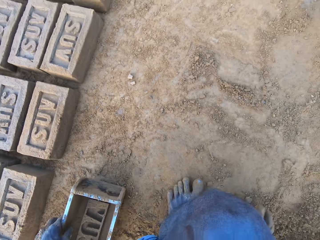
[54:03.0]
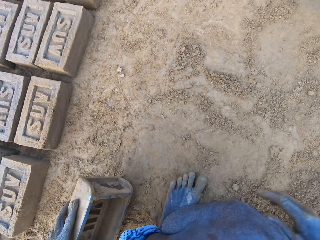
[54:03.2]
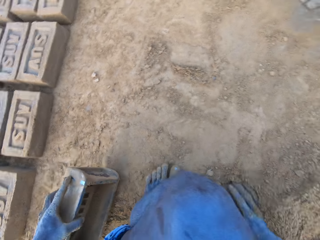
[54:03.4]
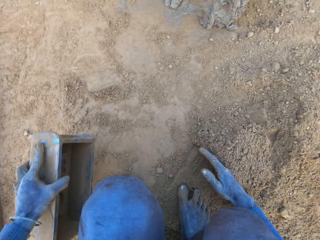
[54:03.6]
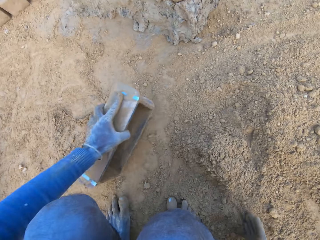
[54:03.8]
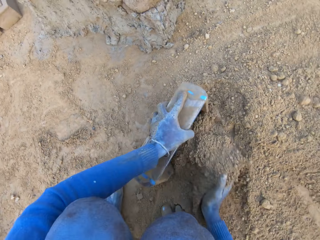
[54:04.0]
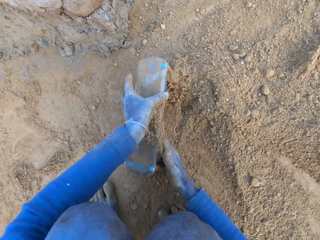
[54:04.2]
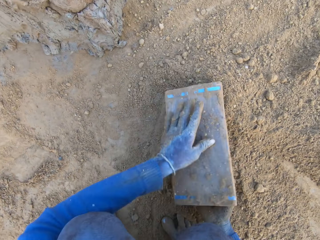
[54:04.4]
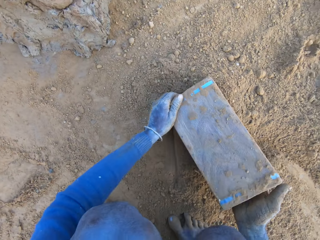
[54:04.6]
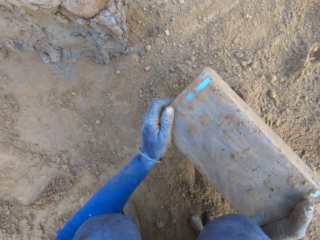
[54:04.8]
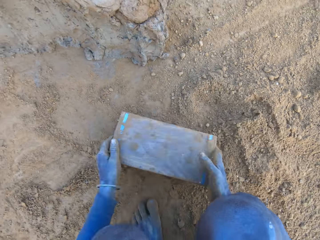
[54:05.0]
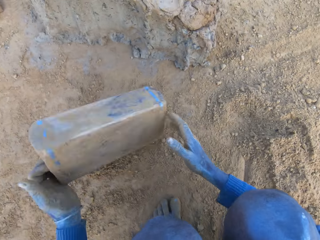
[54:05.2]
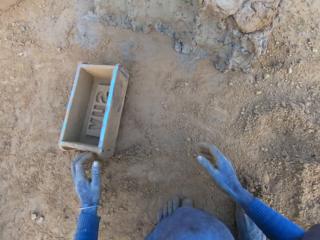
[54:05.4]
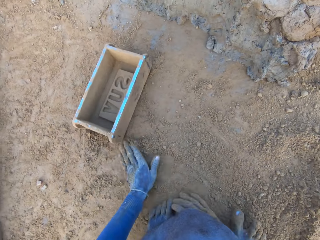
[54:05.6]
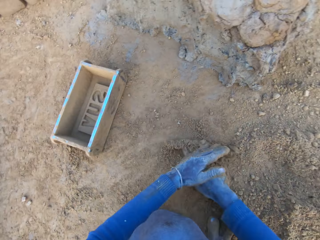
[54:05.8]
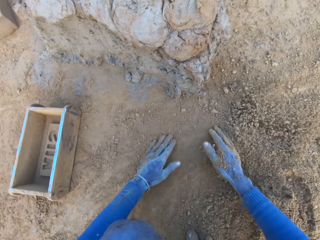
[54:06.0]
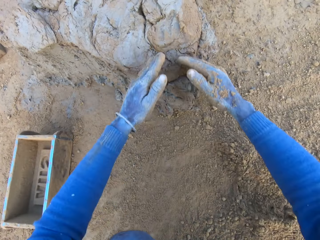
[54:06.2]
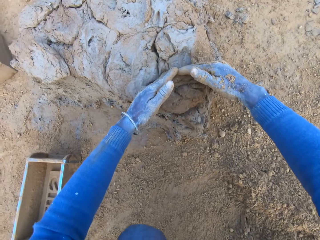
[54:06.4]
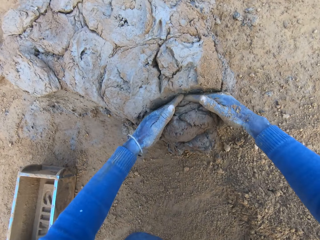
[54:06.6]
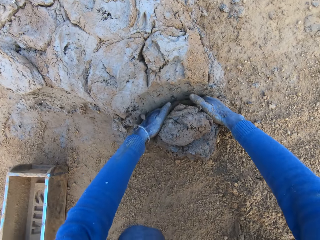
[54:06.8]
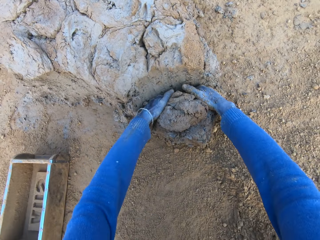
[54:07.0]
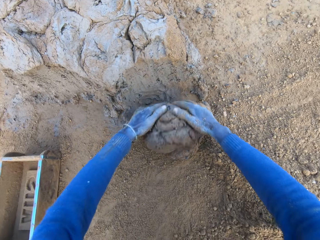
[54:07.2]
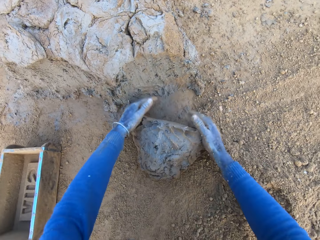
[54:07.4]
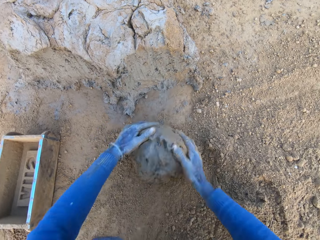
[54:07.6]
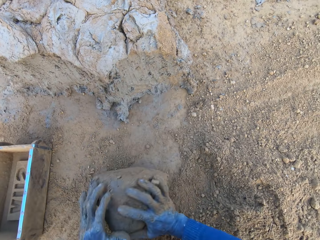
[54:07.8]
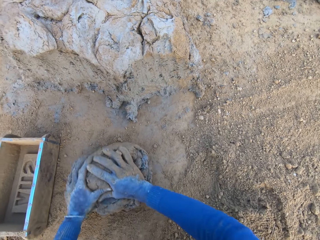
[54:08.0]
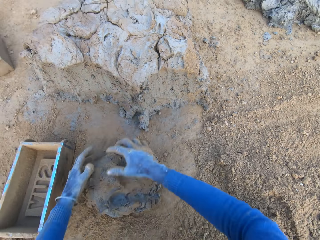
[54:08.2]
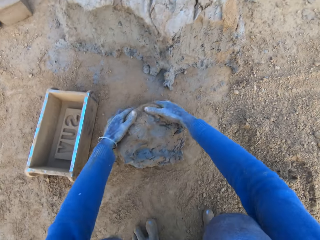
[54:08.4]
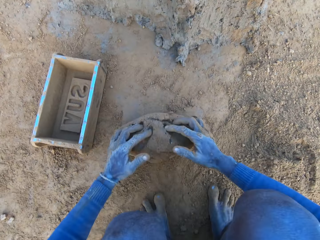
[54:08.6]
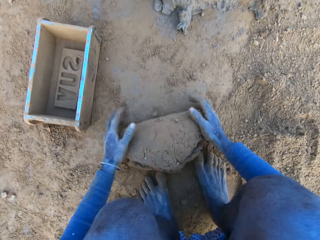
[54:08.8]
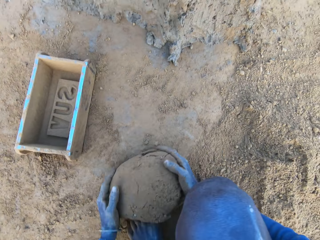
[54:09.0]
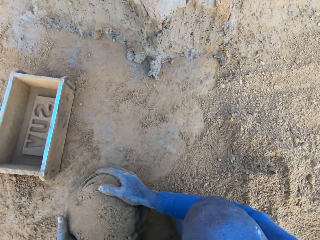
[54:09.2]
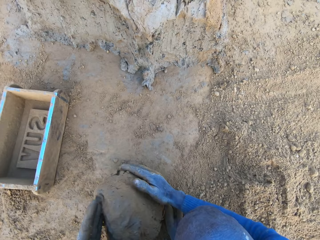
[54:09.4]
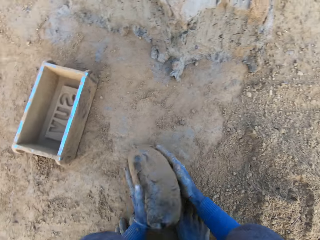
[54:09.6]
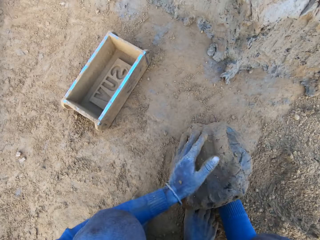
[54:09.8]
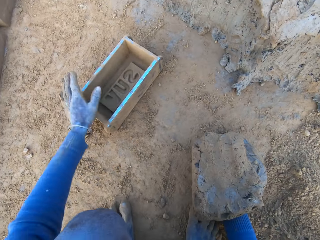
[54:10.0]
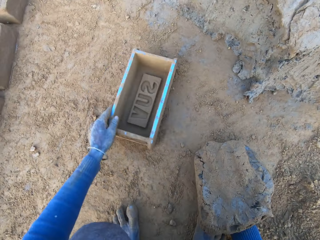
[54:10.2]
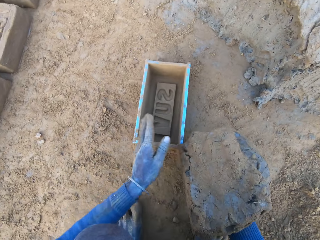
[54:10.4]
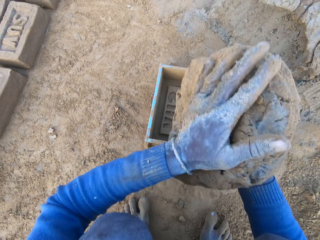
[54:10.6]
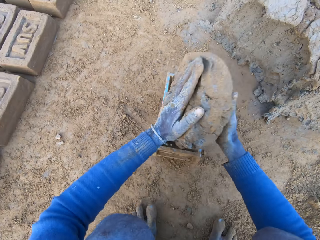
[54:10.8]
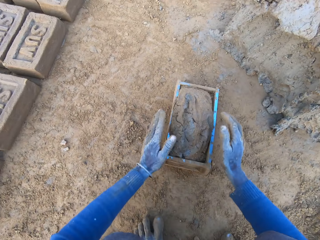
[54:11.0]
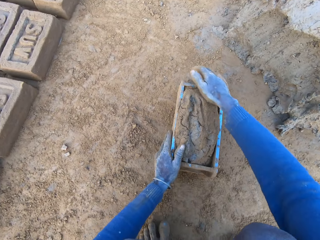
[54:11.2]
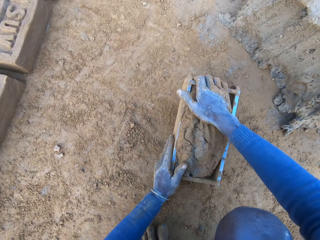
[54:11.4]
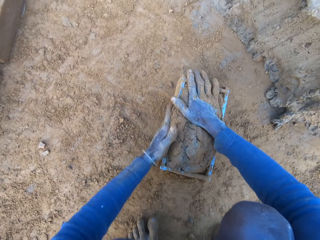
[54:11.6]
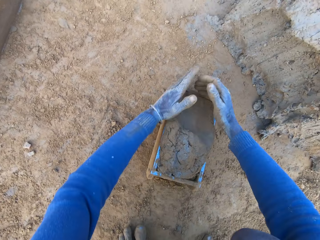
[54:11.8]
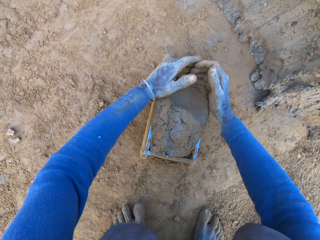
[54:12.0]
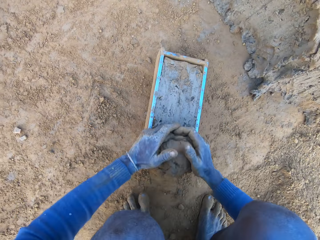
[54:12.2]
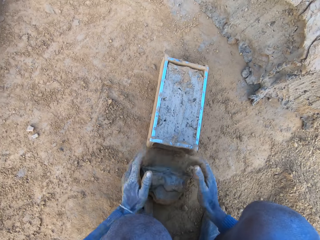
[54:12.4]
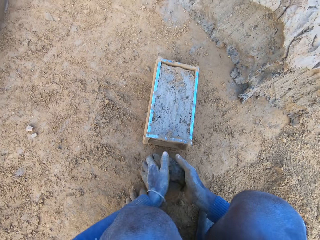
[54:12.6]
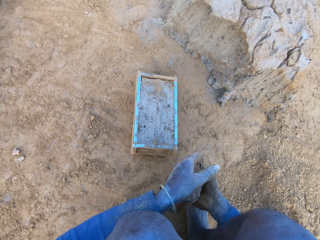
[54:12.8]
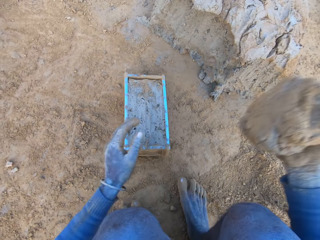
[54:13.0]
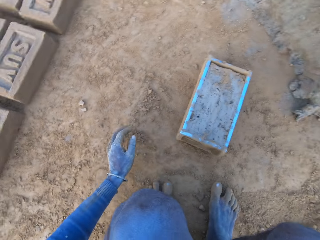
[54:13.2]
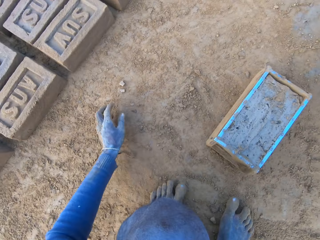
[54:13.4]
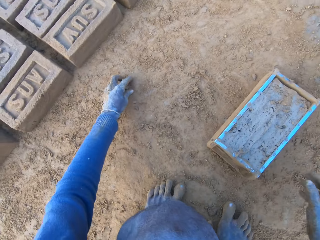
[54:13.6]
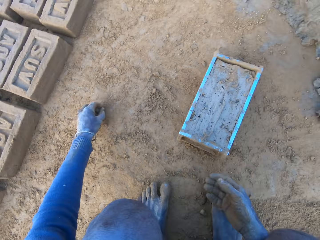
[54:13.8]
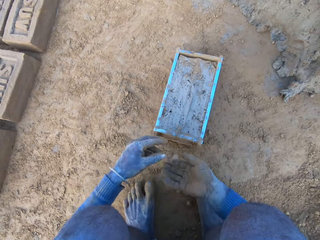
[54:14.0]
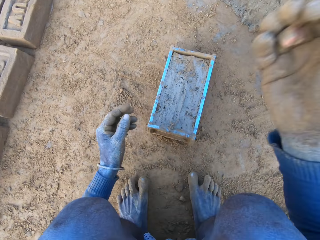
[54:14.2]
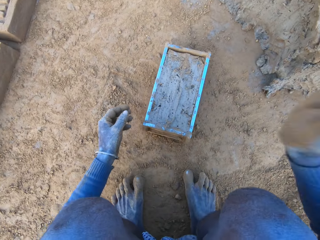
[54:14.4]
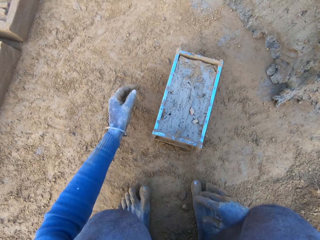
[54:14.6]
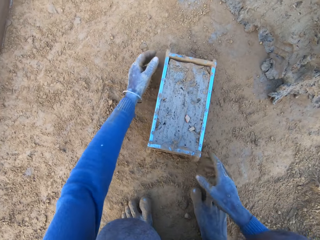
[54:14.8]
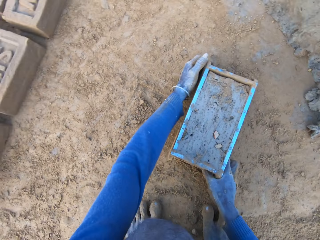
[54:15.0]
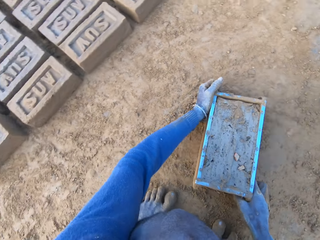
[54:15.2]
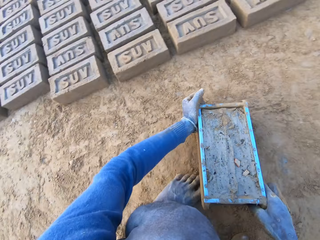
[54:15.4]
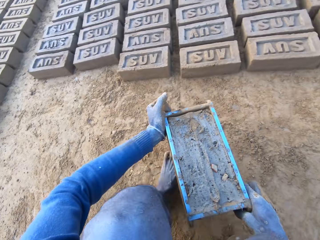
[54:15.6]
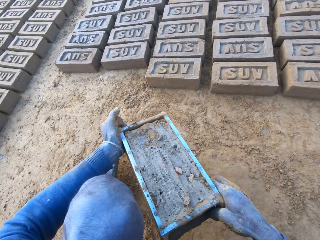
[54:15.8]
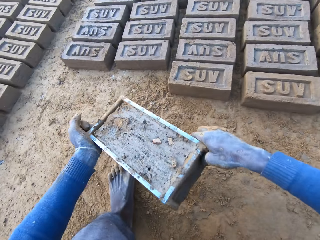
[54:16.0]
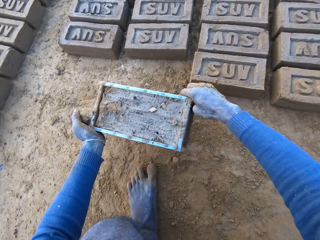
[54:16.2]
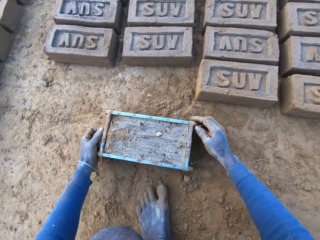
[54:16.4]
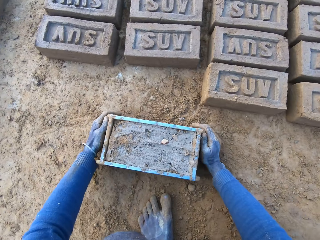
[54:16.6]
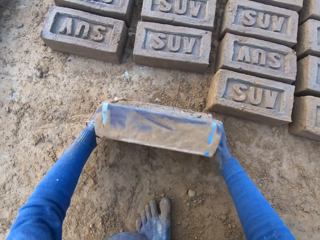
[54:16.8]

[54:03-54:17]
The camera wearer picks up the brick molder or box with his left hand. He puts soil in the box. He packs some sand with the brick molder. He pours out the sand in the brick molder. He throws the brick molder on one side with his hands. He rubs his hands on the ground. He touches the soil. He scoops some mortar or mud with his hands from the heap. He rolls the mud on the ground. He adjusts the mortar on the ground. He packs the mortar on the ground with his hands. He picks up the brick molder with his left hand. He pulls the box. He drops the mortar inside the brick molder. He adjusts the mortar inside the brick molder. He presses mud into the box. He removes excess mud from the box. He throws the mortar on the remaining mortar on the ground. He picks up another stone with his left hand. He passes the stone to his right hand. He throws away something. He carries the brick molder with mortar with both hands. He lifts the box.

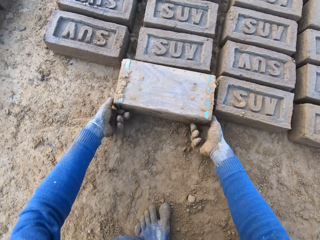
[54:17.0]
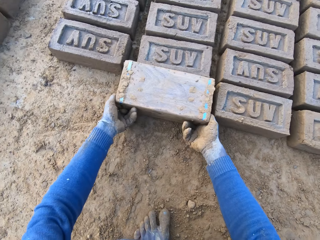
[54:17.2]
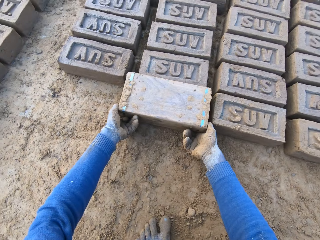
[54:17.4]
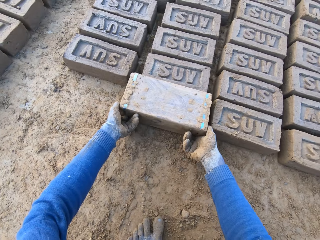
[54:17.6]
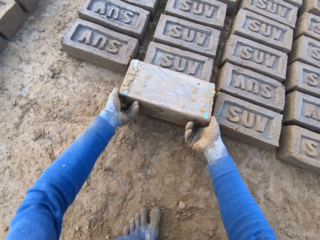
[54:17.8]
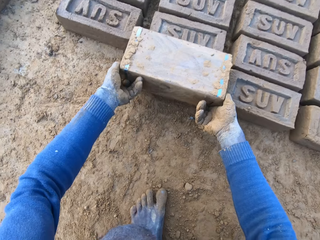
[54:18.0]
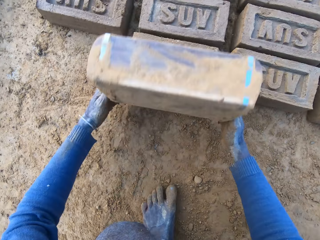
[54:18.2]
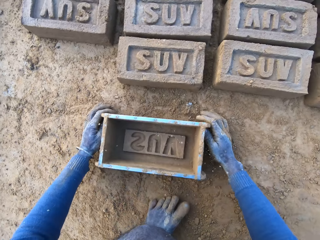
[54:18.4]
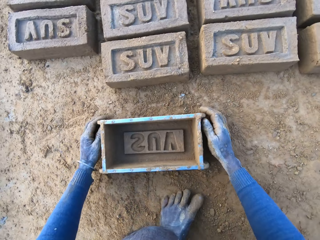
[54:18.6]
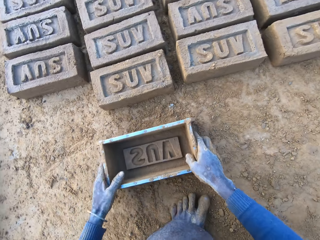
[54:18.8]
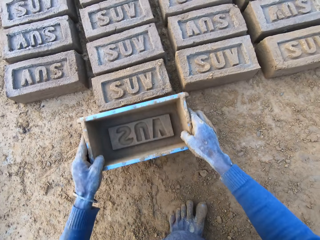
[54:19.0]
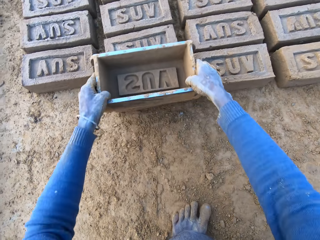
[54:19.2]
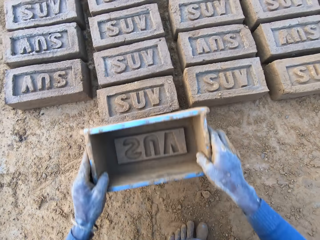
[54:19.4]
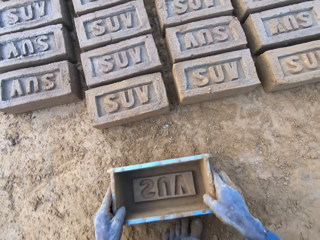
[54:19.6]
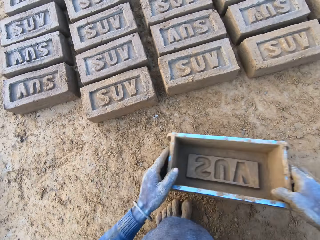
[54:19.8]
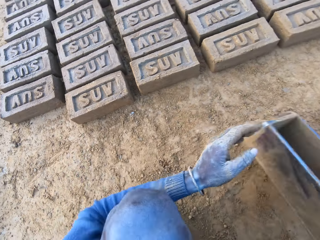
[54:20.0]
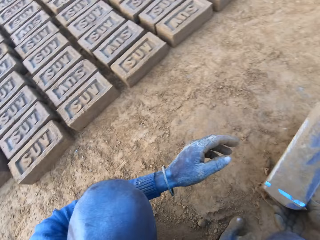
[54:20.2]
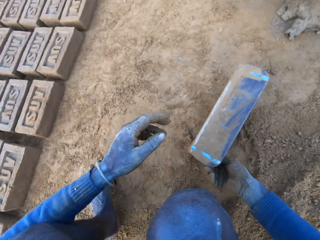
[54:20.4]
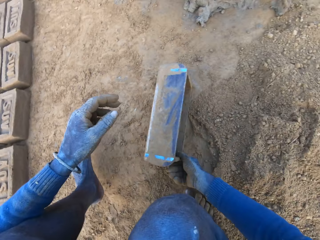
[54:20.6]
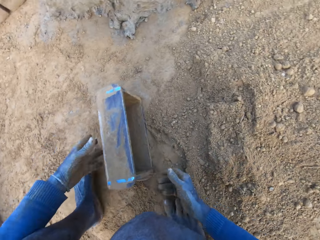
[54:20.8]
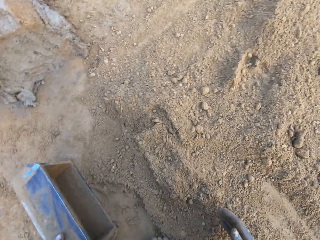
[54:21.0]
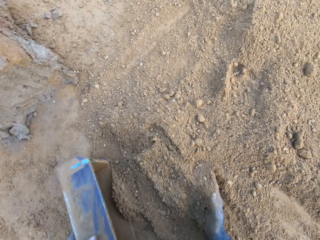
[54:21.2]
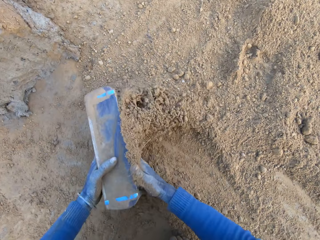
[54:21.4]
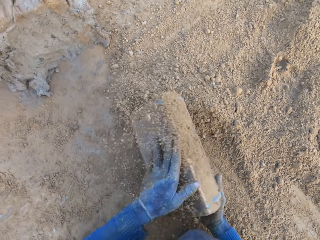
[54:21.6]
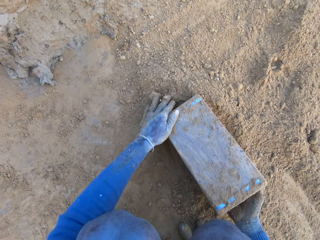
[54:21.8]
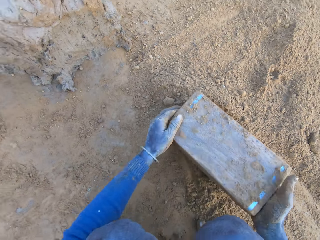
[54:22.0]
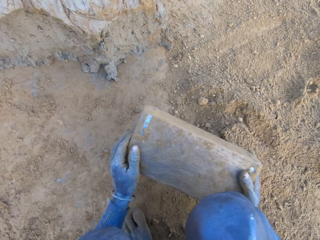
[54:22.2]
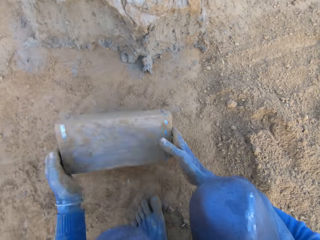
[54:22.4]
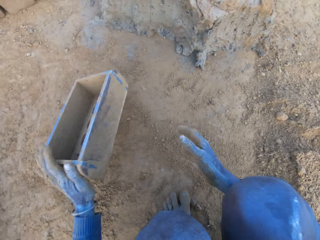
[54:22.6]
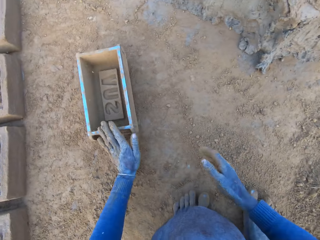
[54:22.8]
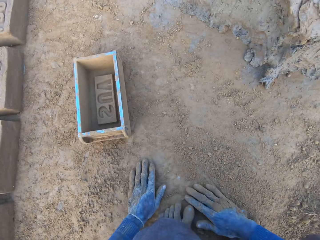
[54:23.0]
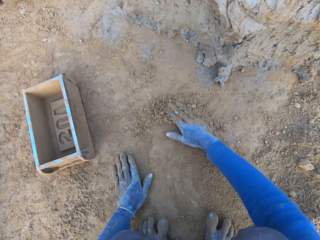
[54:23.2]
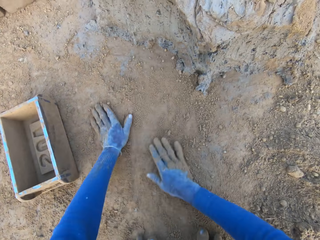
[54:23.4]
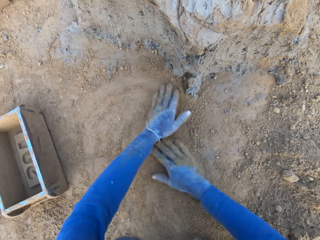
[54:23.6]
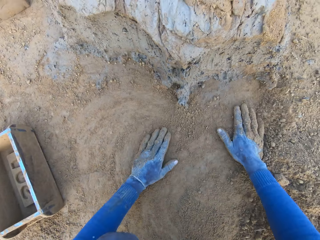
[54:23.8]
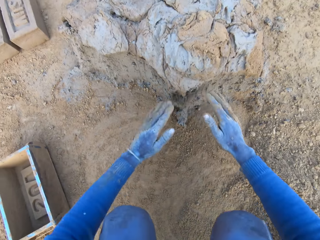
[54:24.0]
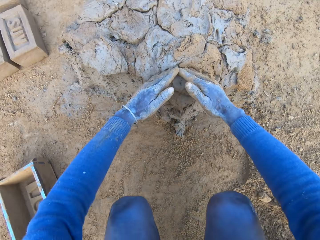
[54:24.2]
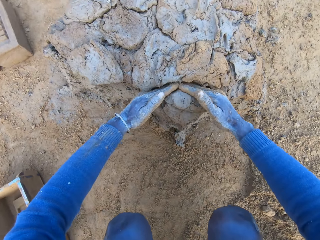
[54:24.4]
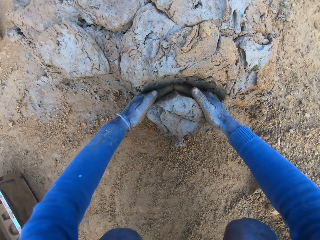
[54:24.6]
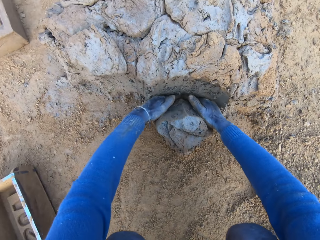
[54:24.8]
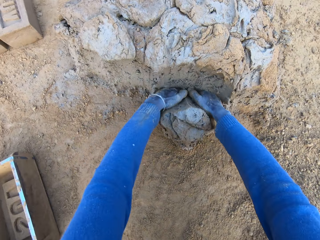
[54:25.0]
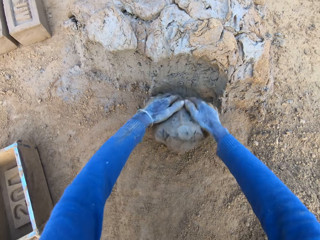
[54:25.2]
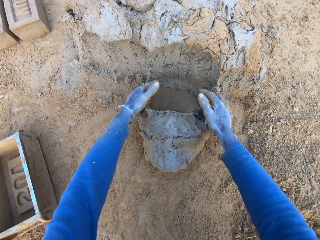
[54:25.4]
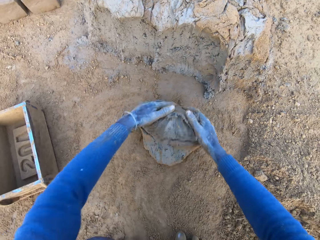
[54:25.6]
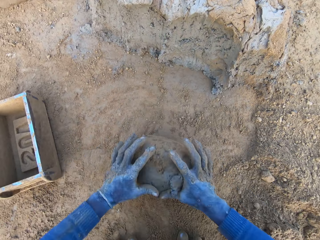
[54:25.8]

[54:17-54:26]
The camera wearer puts the box or brick molder down. He pours out the brick on the ground out of the brick molder. He overturns the box. He removes the box from the brick and puts the box down. He adjusts the brick on the ground with the brick molder. He lifts the box and puts the box away. He collects soil into the wooden box. He packs some sand with the brick molder. He pours out the sand in the brick molder. He throws the brick molder on one side with his hands. He touches down. He rubs his hands on the ground. He scoops some mortar with his hands.
